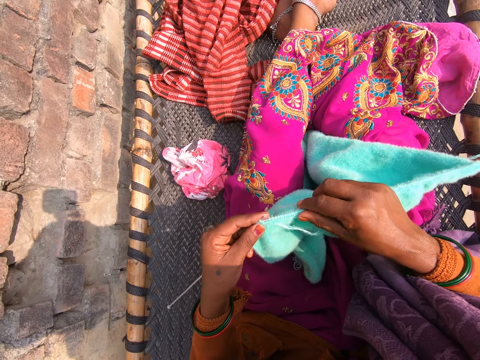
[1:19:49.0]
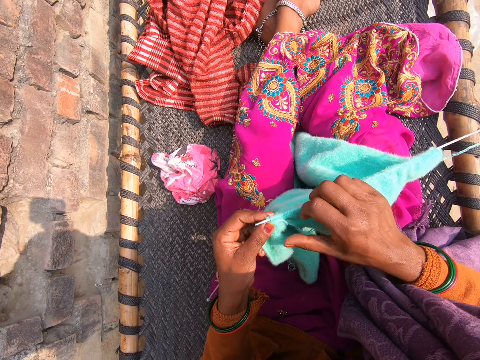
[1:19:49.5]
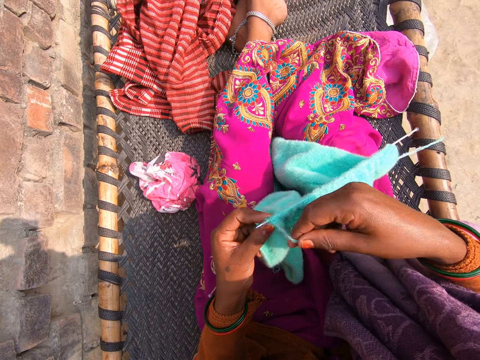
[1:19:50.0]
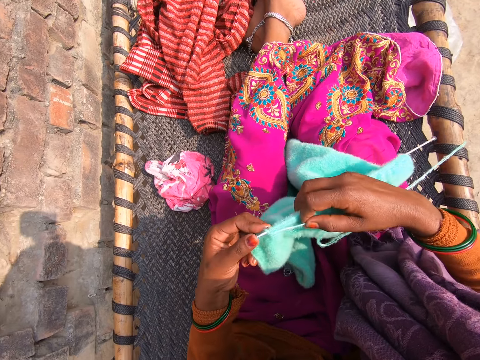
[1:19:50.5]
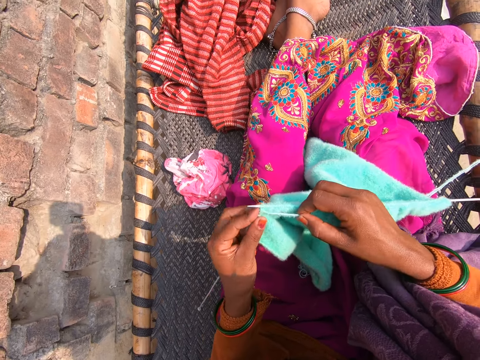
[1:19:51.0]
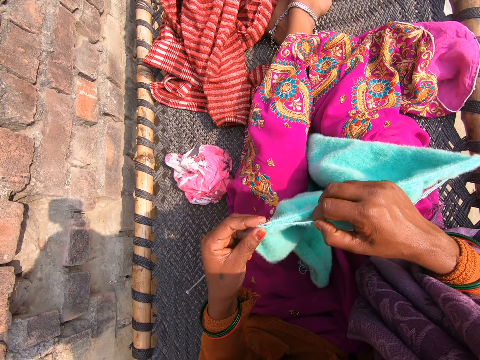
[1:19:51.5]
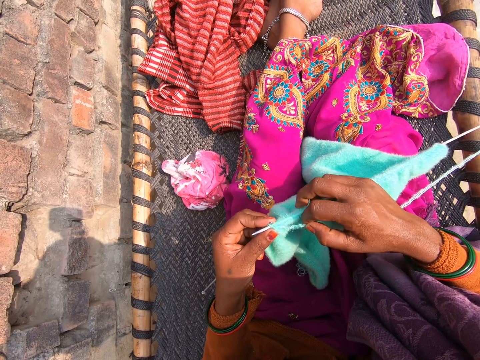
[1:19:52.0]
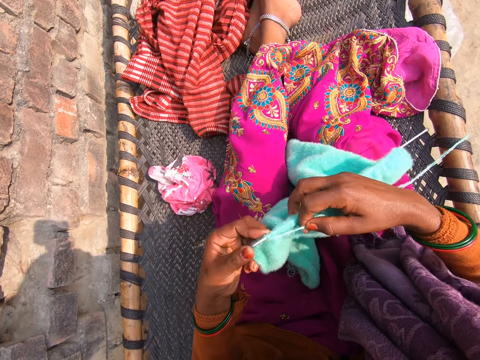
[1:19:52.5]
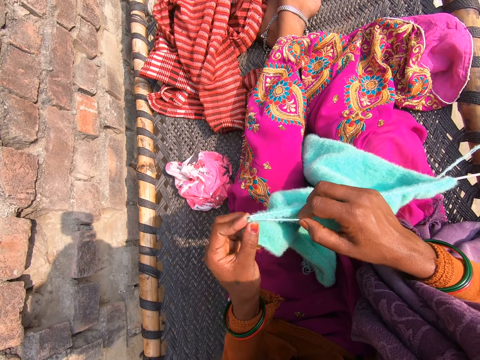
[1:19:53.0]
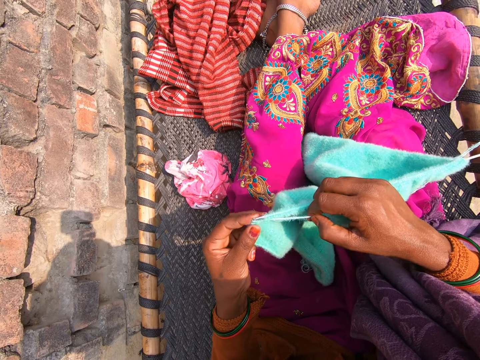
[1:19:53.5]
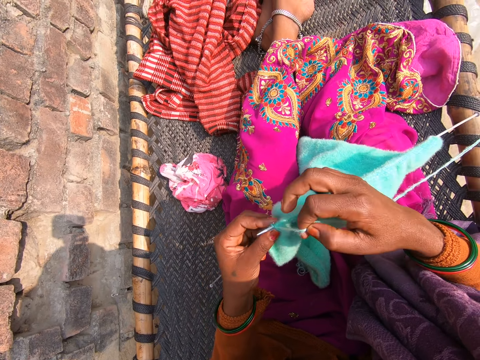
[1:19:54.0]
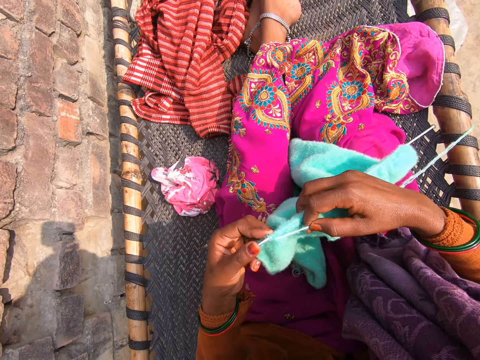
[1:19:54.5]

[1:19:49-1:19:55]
The camera wearer knits a piece of cloth.

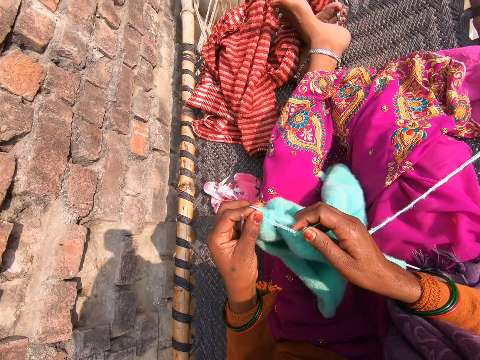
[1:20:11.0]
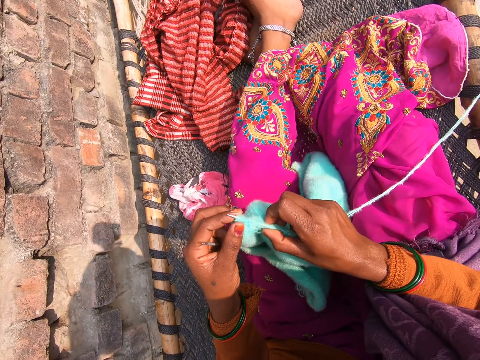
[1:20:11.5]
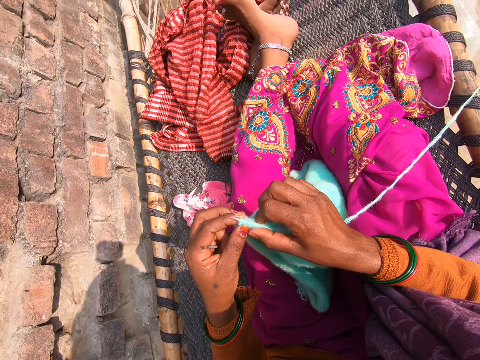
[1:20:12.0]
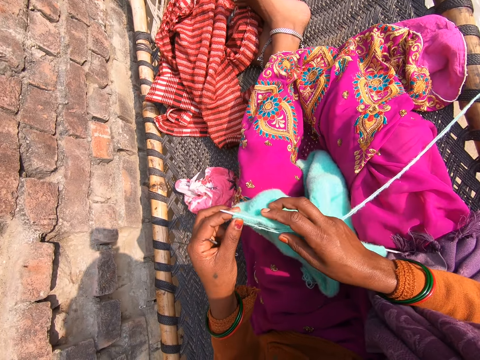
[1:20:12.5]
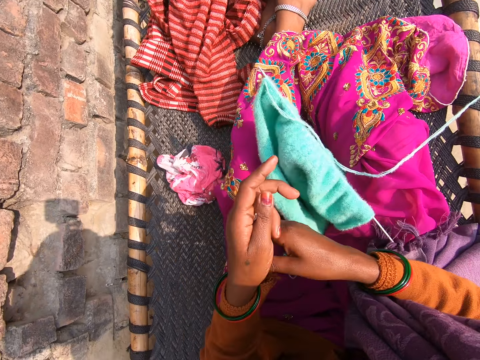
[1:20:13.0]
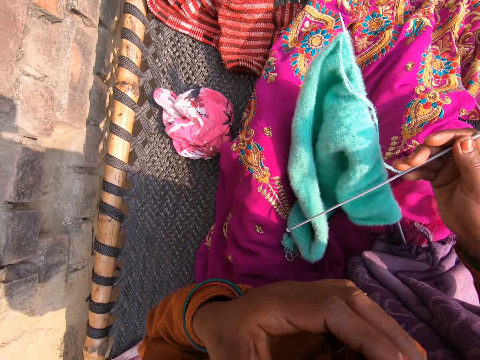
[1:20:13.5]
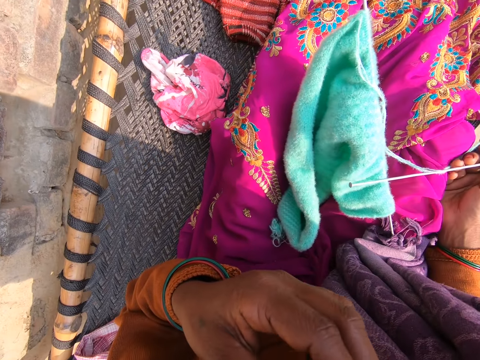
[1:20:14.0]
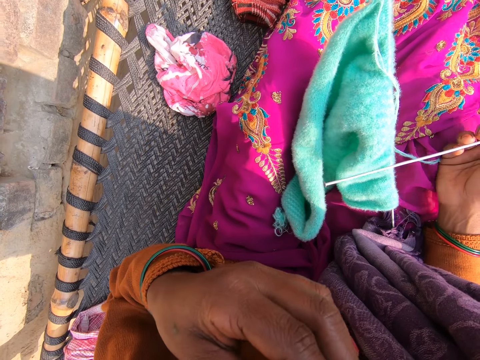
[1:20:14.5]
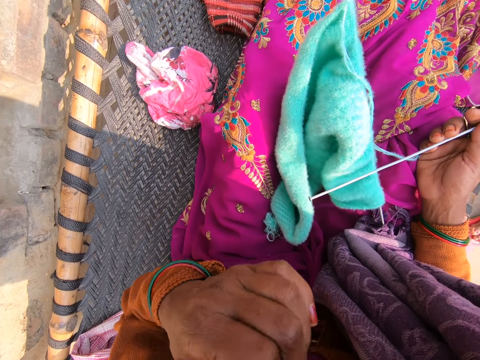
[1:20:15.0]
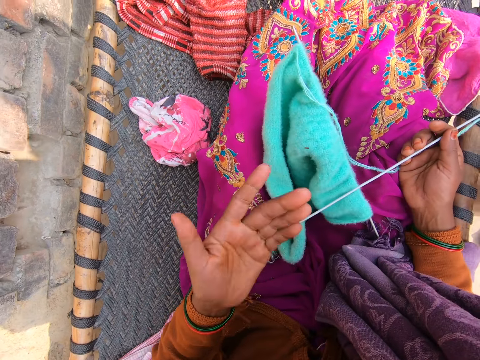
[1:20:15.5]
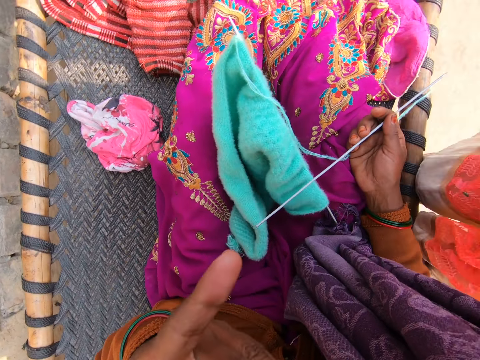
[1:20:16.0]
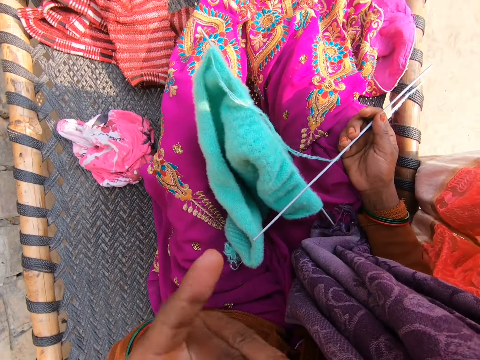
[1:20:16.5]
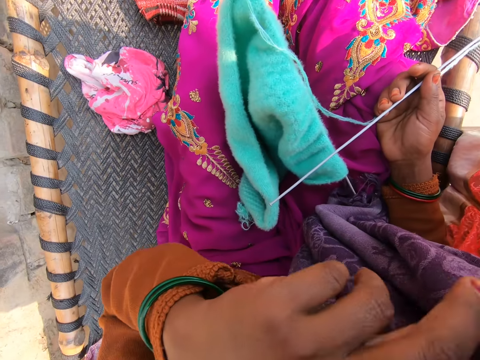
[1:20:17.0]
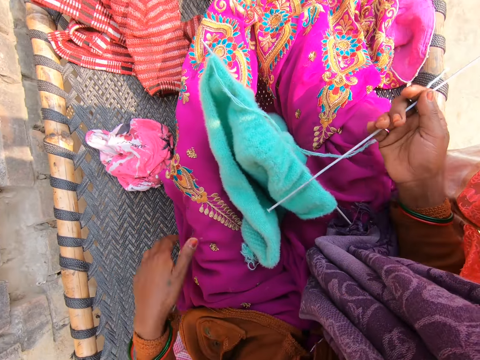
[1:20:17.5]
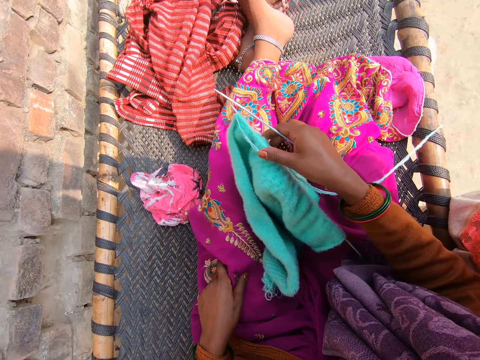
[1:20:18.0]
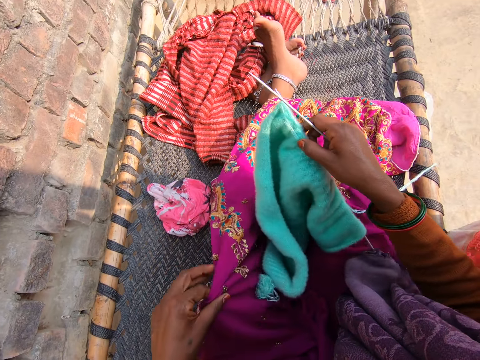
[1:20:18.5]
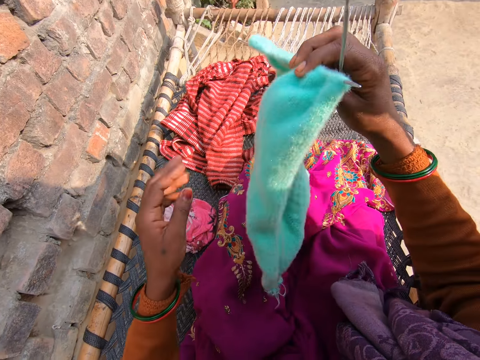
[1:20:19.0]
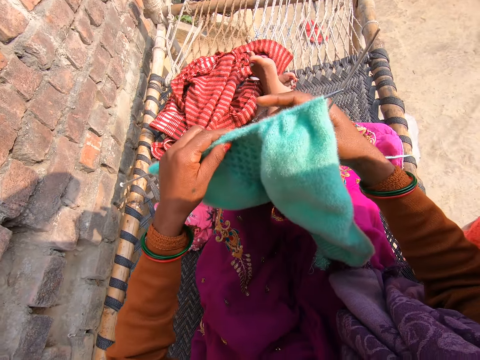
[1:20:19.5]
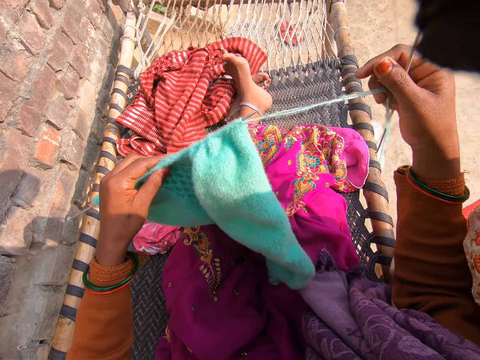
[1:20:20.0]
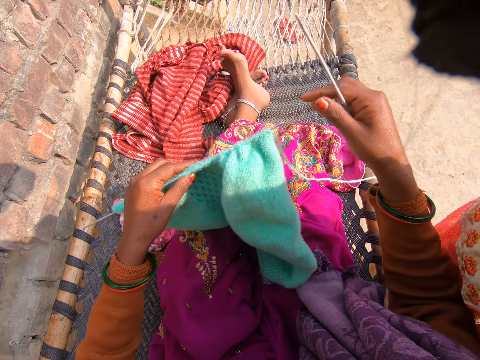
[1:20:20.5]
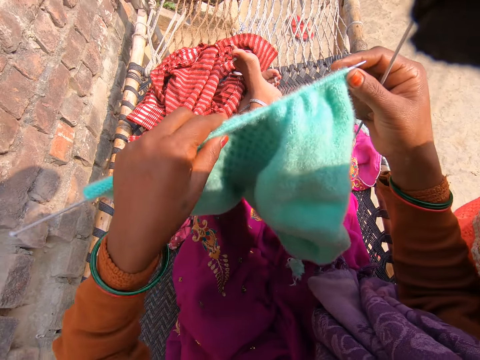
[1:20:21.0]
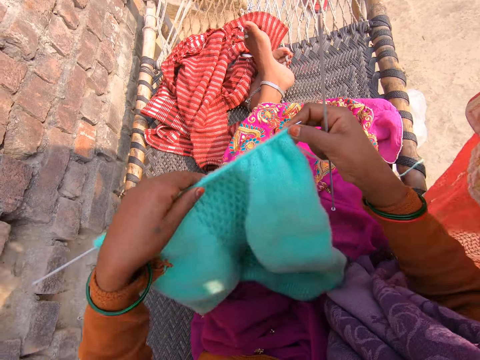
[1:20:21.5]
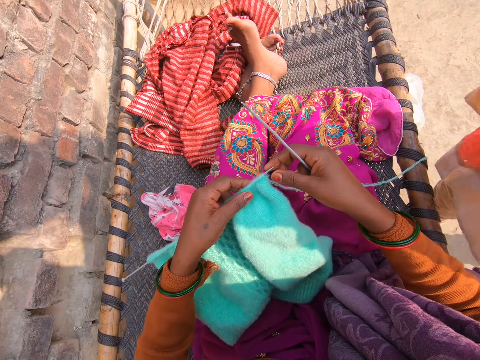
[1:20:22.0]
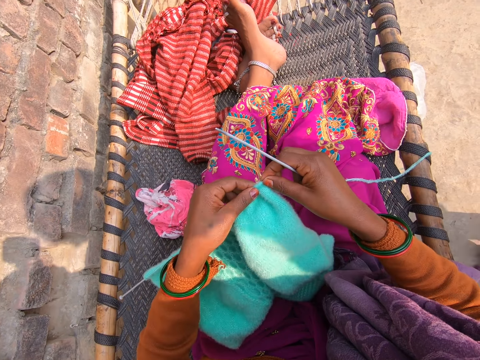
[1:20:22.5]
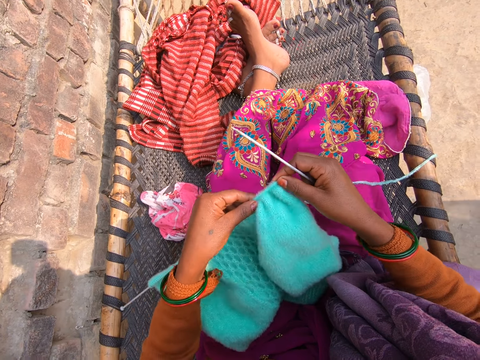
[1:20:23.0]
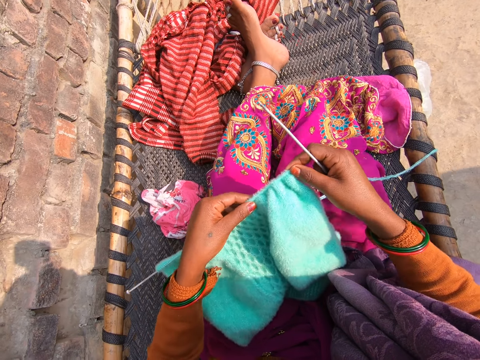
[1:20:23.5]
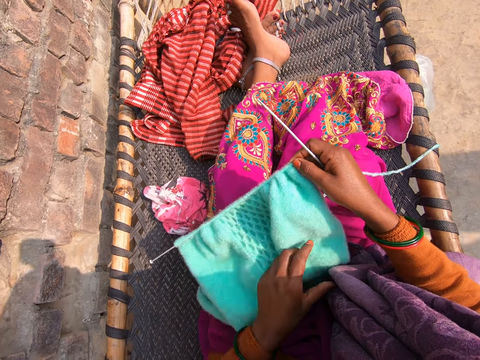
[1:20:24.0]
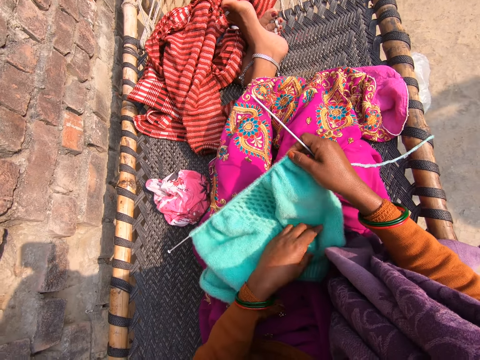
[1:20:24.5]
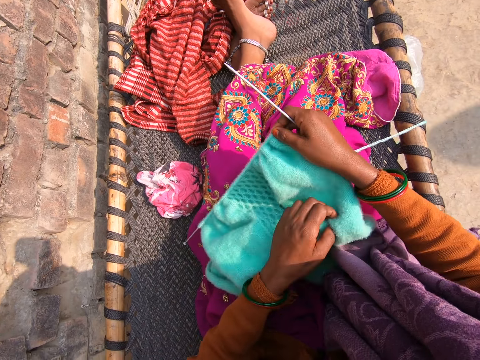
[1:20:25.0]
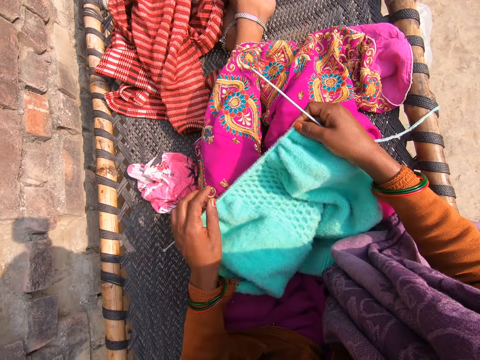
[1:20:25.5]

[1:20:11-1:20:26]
The camera wearer drops the fabric on her cloth. She moves one knitting pin from her left hand to her right hand. She blows her nose into her left hand. She wipes her nose with her left hand. She wipes her left hand on her cloth. She picks the fabric from her cloth. She turns the knitted cloth. She adjusts the fabric.

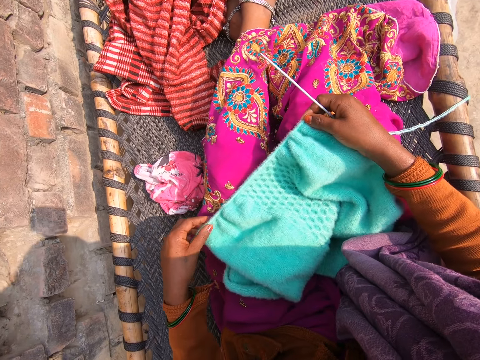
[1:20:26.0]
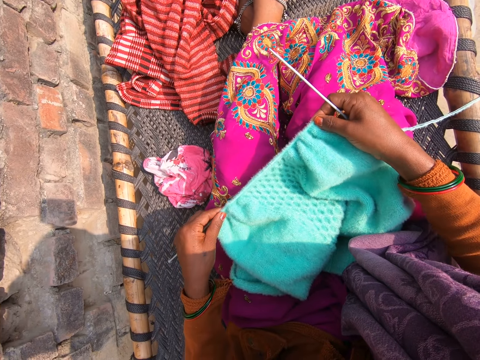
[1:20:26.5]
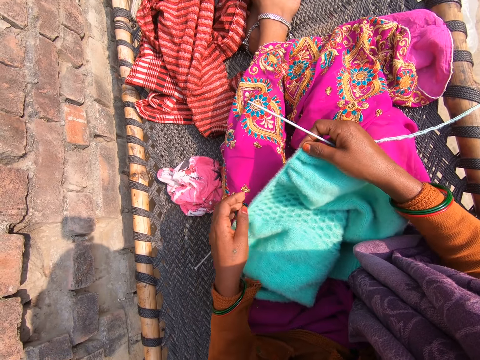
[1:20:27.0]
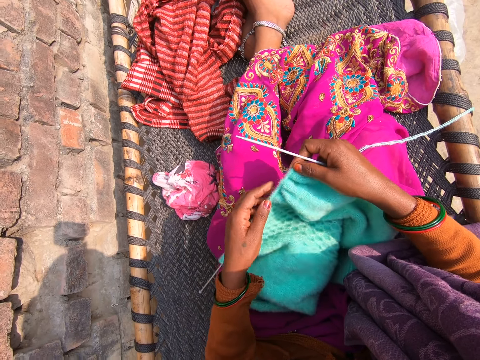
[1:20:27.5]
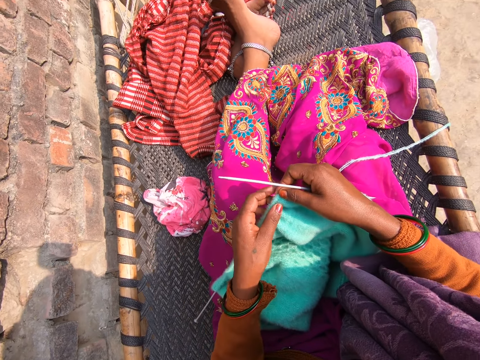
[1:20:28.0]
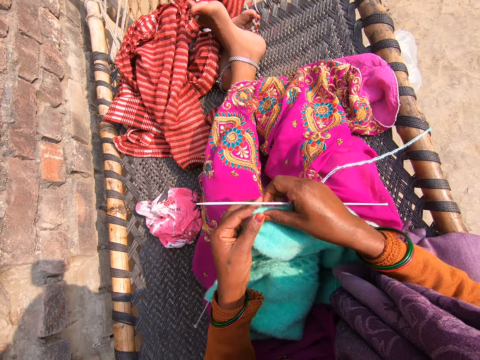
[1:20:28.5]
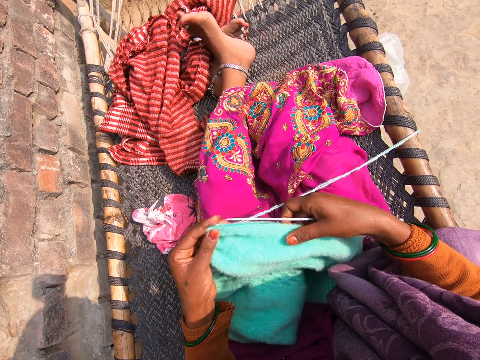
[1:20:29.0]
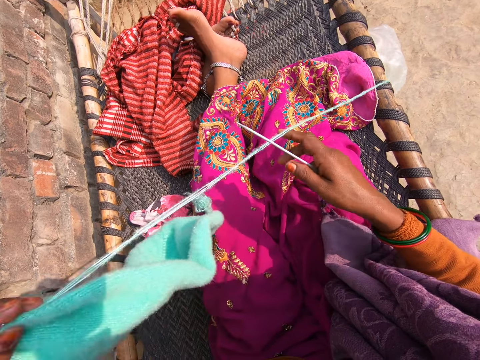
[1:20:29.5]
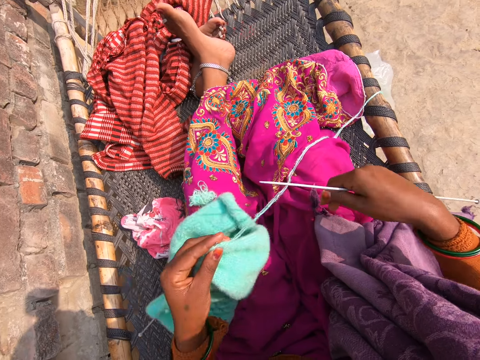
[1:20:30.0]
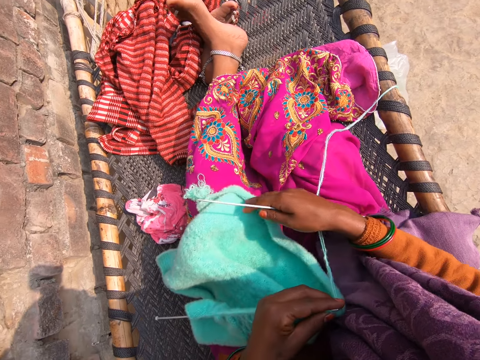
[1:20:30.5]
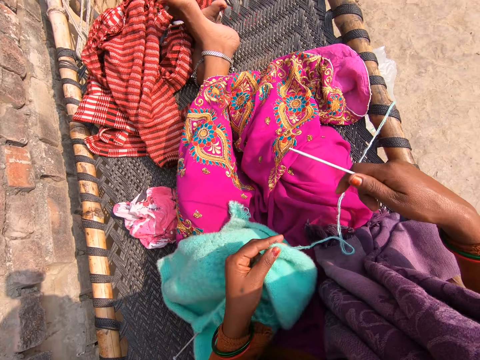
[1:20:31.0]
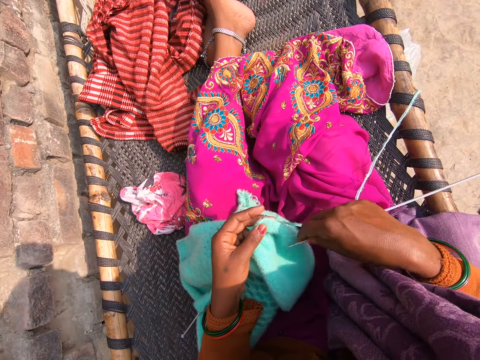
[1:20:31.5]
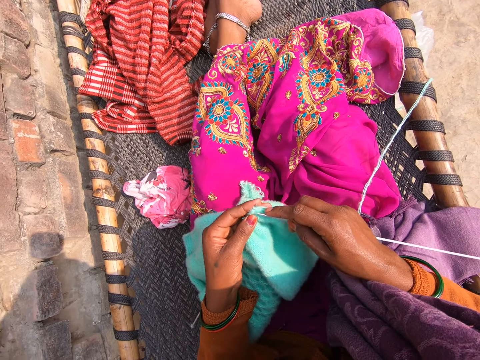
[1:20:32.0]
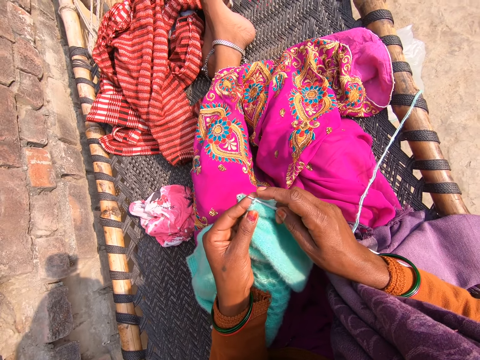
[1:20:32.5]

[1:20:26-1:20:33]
The camera wearer adjusts the knitted cloth. They knit the fabric with the wool and knitting pins.
